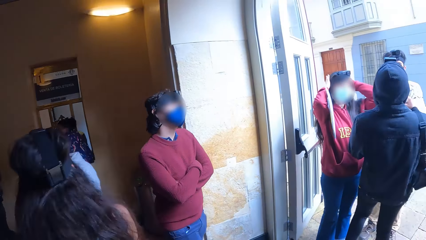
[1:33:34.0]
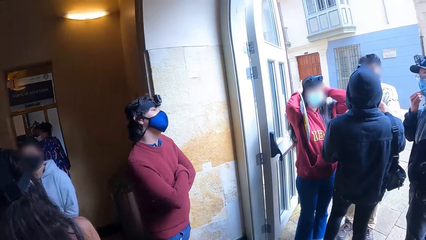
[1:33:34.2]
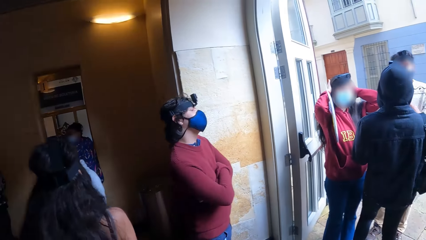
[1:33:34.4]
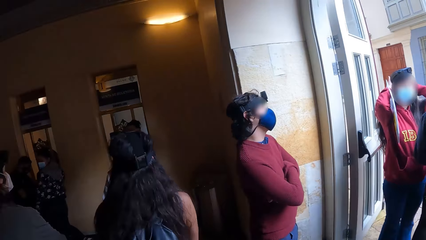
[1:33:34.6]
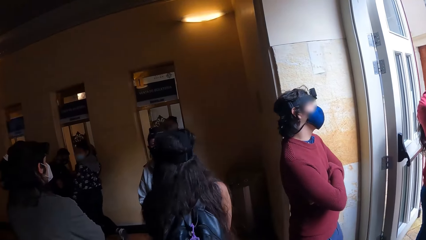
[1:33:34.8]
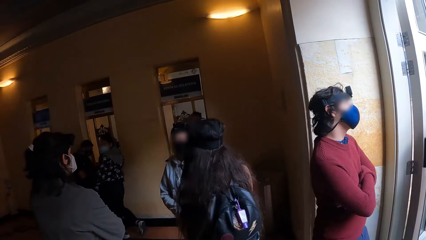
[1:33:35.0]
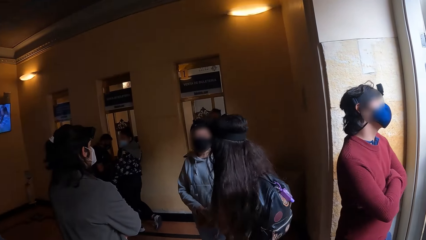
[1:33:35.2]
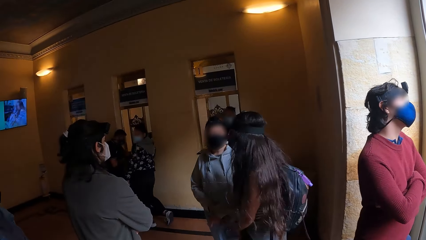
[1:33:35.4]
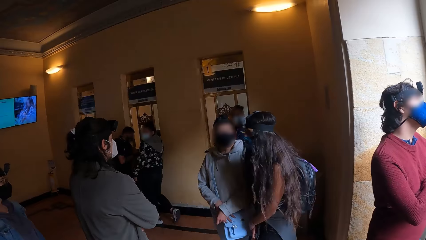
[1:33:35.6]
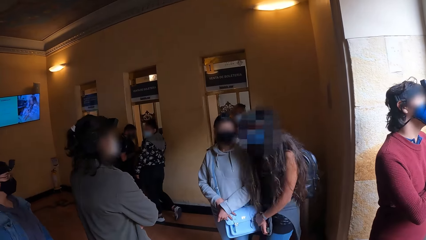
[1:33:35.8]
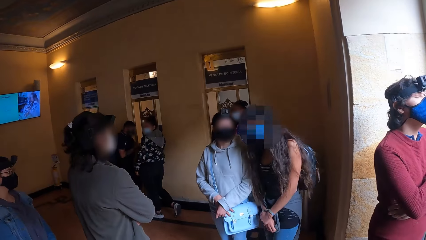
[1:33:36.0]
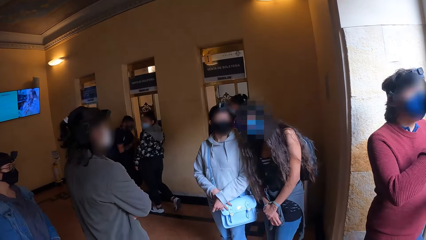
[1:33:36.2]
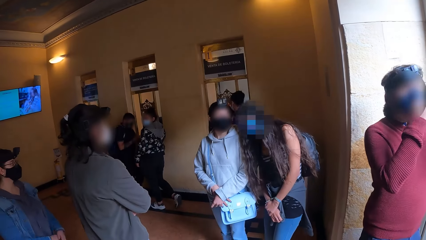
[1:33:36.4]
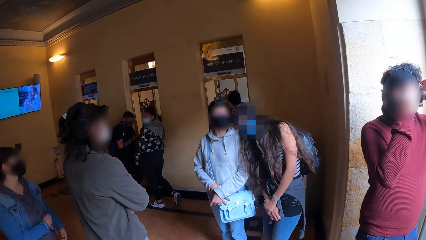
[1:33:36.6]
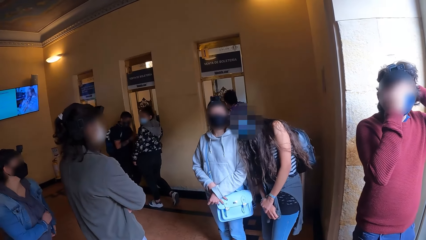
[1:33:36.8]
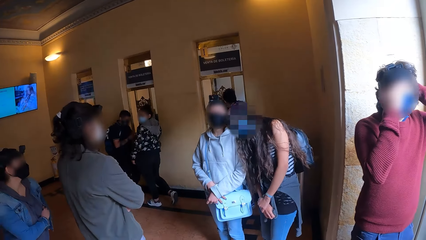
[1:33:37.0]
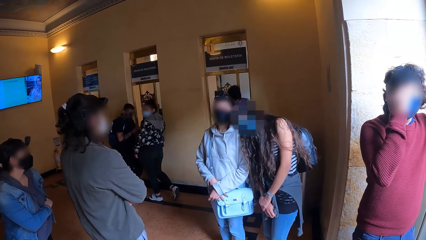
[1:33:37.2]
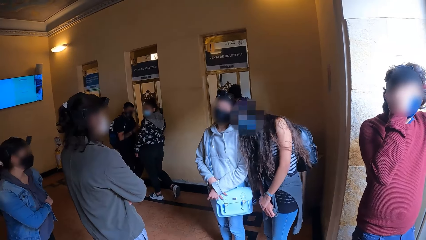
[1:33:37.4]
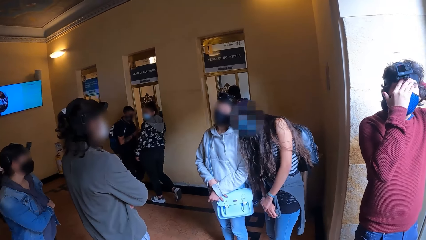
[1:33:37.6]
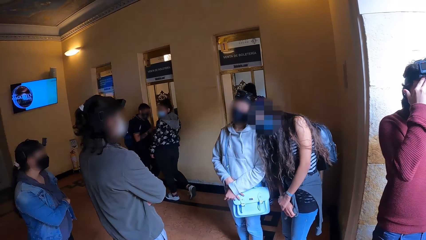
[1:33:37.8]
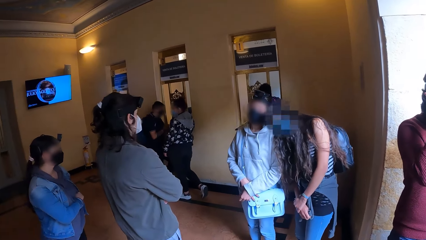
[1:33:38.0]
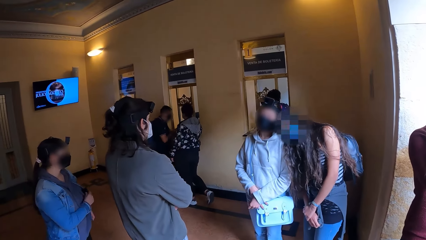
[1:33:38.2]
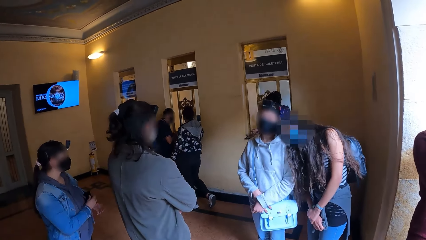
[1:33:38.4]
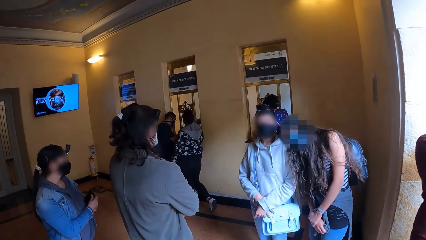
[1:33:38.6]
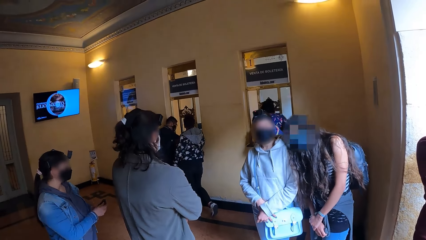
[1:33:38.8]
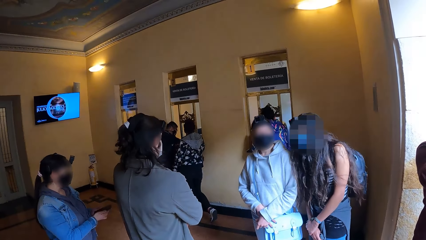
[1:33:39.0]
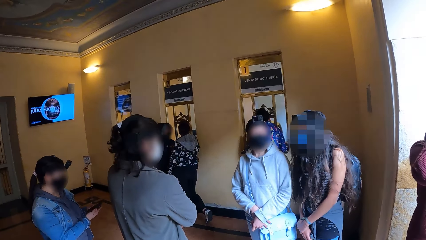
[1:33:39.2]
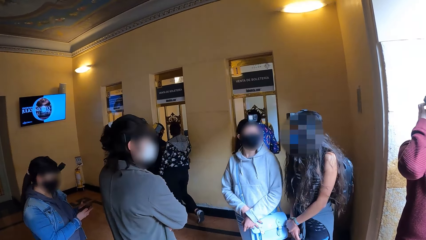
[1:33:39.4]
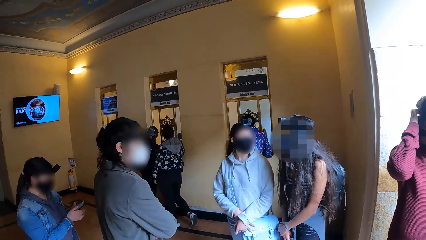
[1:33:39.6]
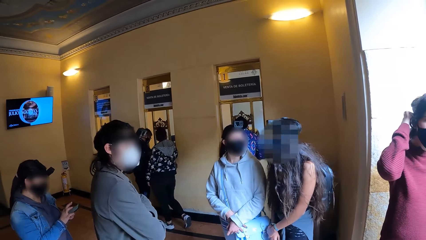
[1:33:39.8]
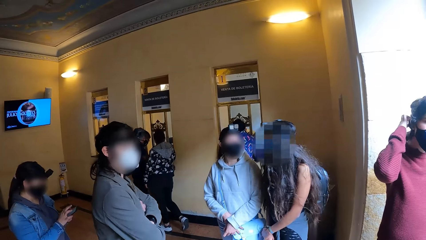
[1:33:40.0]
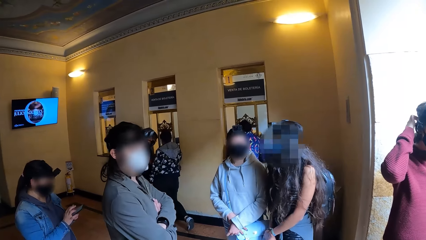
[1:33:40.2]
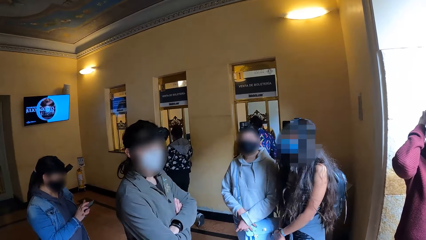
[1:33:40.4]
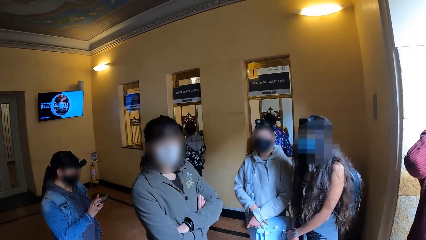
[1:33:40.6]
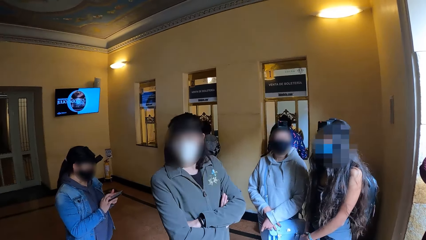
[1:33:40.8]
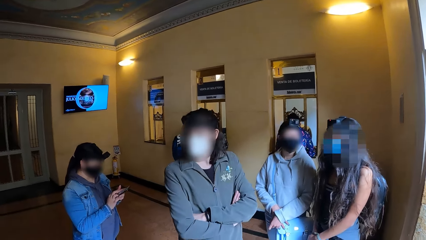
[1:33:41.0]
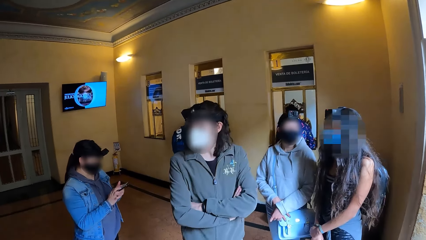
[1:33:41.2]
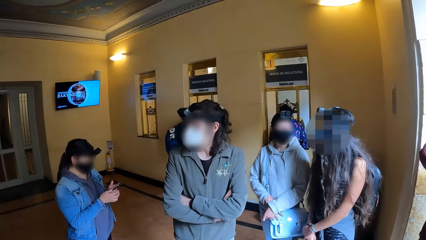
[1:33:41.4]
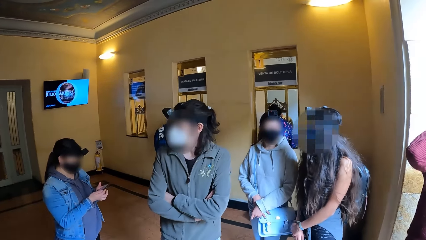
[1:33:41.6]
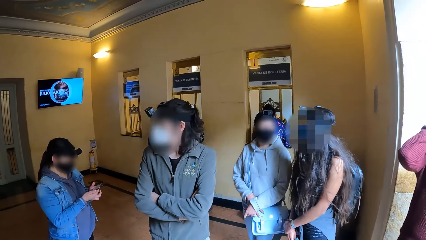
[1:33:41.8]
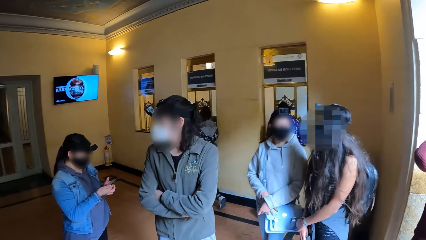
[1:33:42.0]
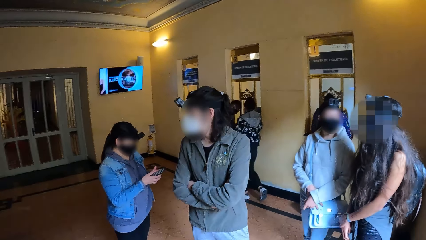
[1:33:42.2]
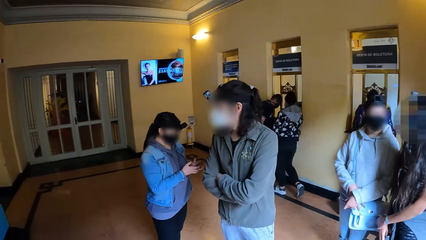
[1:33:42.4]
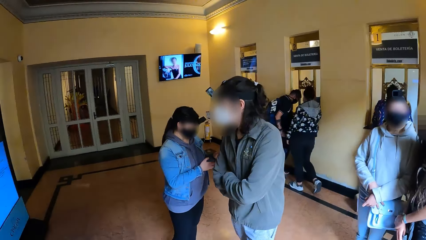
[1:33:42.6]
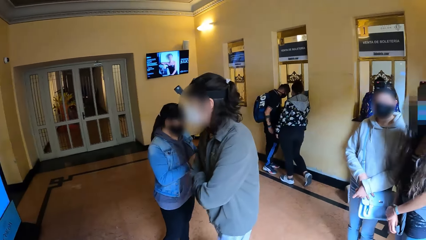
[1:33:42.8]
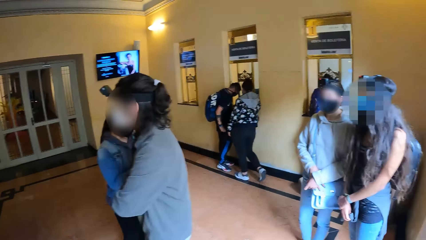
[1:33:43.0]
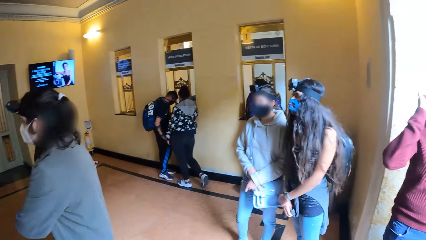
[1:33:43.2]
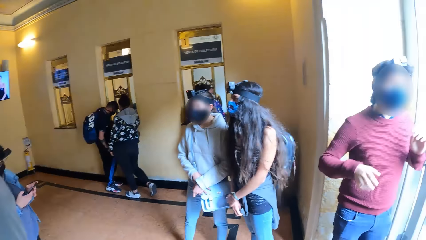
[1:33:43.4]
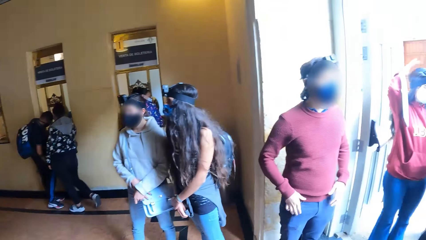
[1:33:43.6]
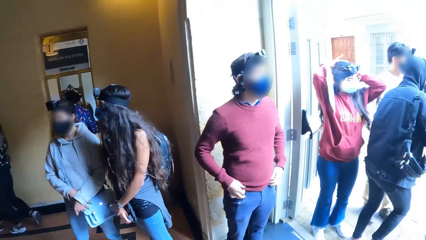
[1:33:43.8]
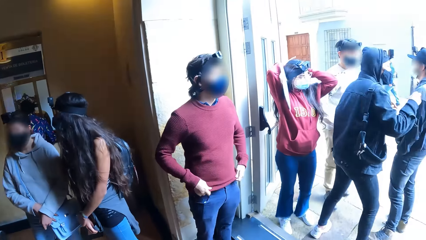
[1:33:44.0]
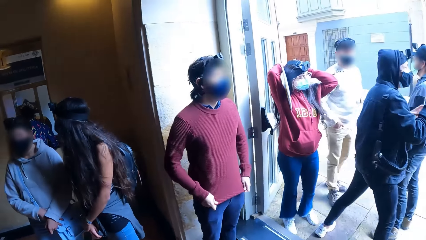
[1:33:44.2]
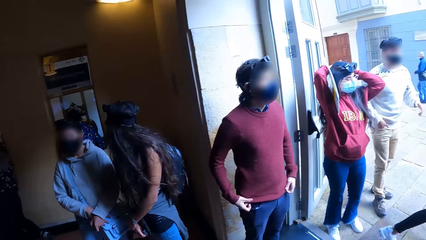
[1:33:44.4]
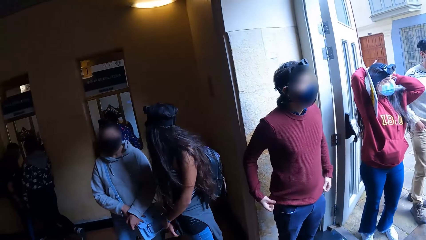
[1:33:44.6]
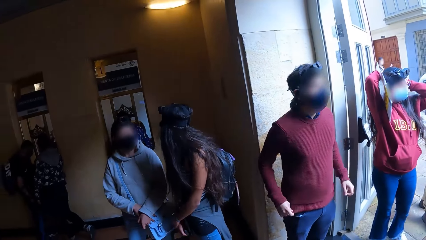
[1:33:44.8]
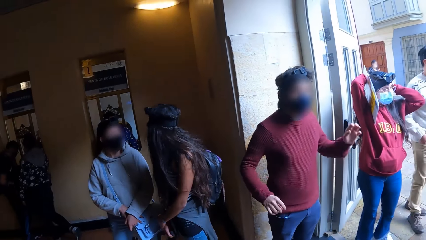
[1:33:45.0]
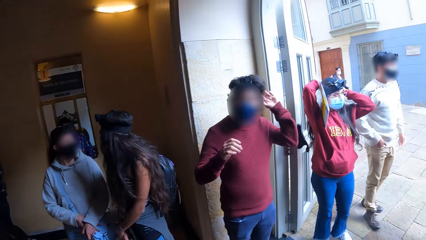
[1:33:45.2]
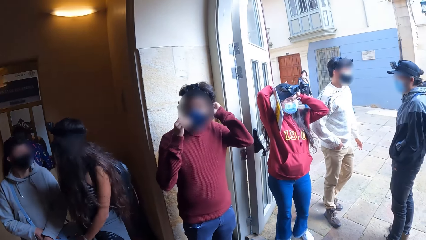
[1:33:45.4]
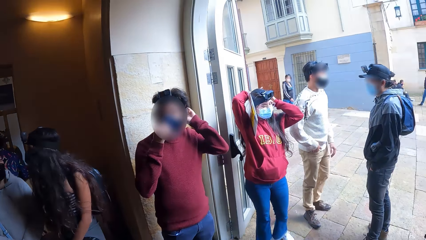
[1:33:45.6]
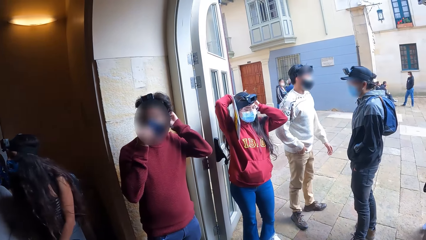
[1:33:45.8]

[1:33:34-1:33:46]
The woman places her head on another woman's left shoulder. A third woman picks up a phone from her jacket using her right hand. The third woman operates the phone with both hands. The group of people in the building interact with themselves.

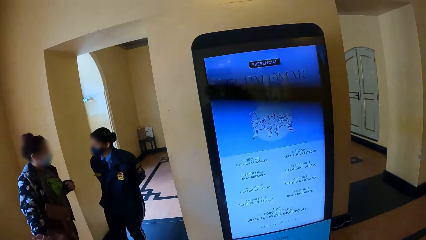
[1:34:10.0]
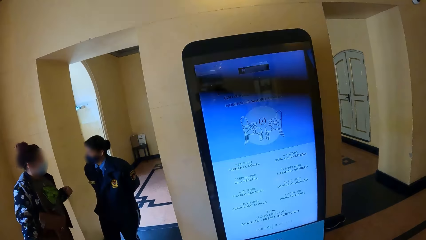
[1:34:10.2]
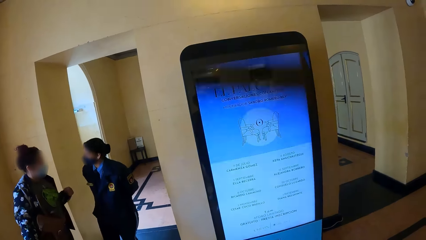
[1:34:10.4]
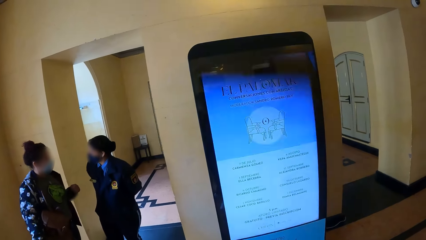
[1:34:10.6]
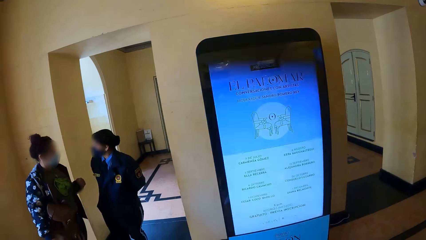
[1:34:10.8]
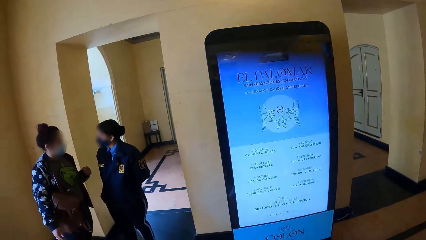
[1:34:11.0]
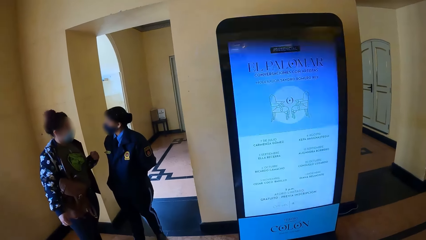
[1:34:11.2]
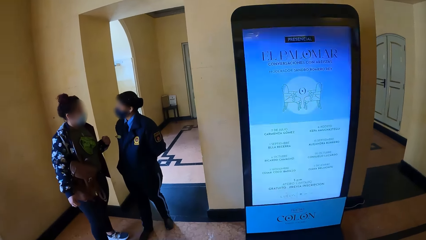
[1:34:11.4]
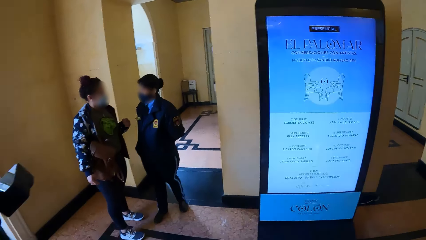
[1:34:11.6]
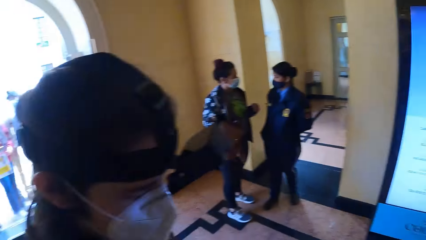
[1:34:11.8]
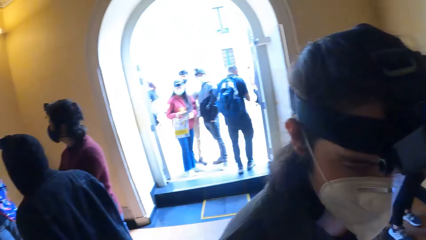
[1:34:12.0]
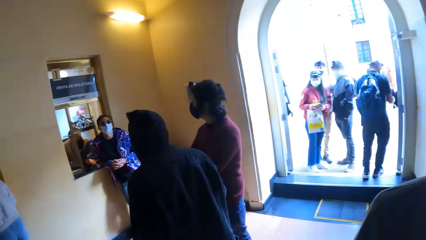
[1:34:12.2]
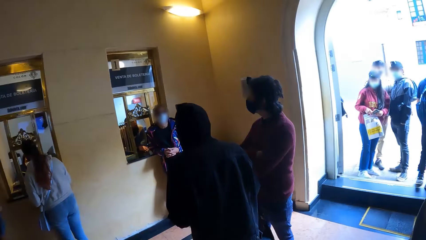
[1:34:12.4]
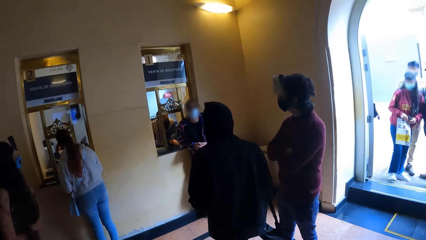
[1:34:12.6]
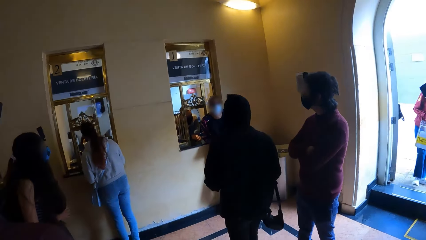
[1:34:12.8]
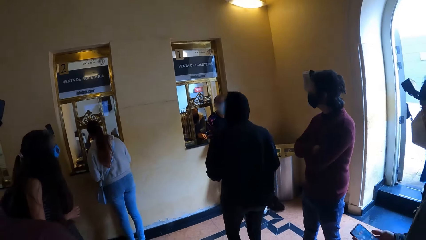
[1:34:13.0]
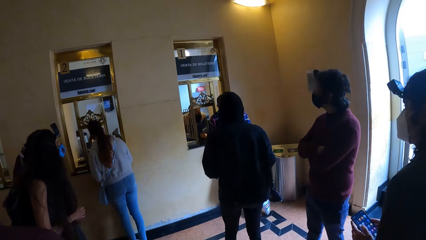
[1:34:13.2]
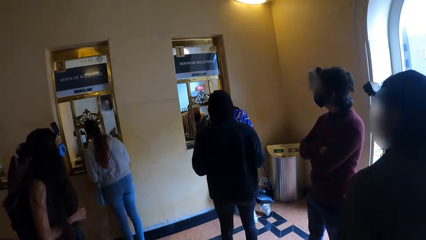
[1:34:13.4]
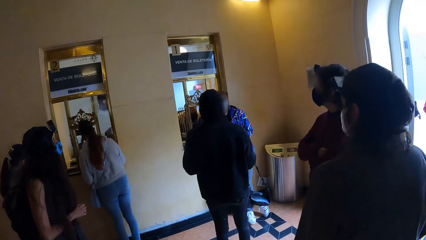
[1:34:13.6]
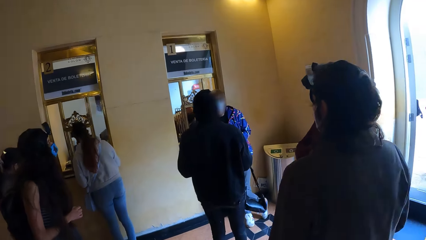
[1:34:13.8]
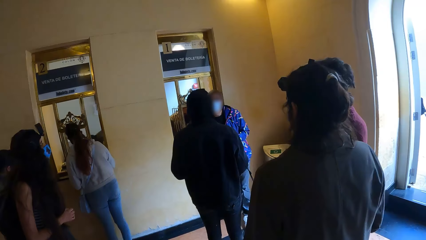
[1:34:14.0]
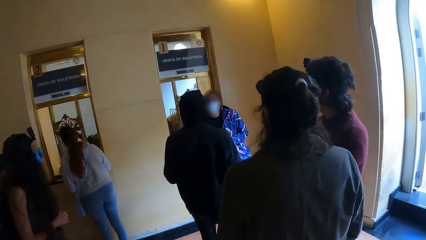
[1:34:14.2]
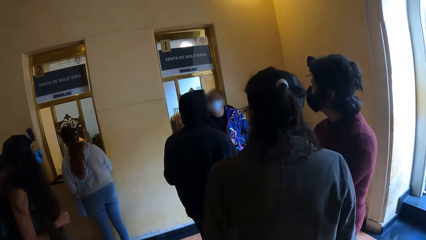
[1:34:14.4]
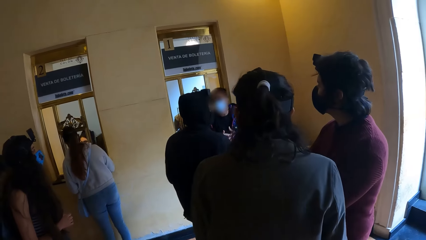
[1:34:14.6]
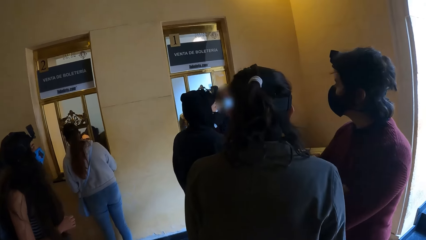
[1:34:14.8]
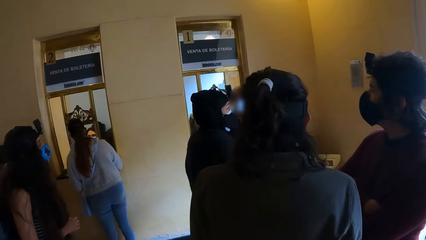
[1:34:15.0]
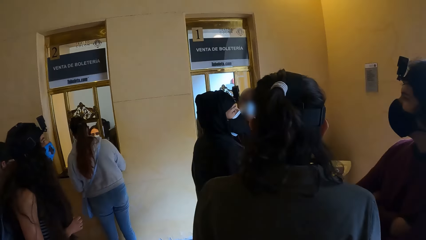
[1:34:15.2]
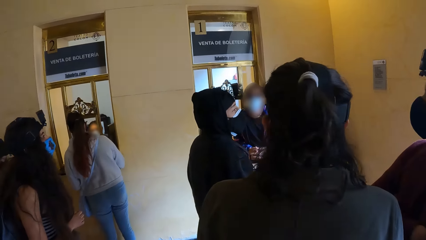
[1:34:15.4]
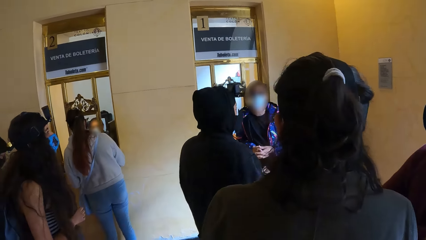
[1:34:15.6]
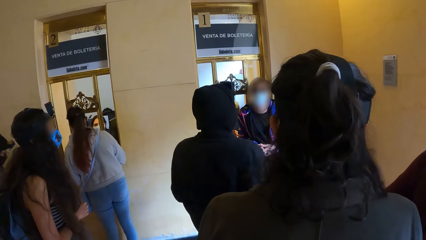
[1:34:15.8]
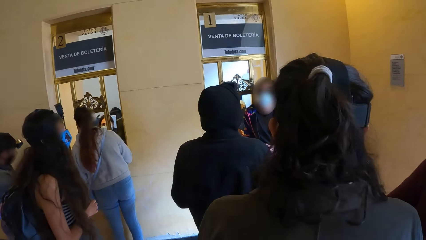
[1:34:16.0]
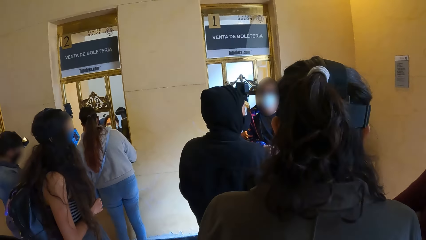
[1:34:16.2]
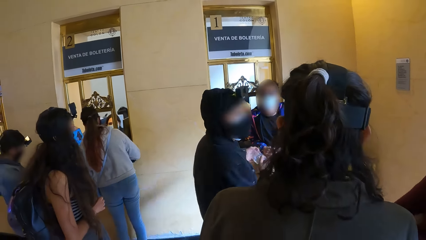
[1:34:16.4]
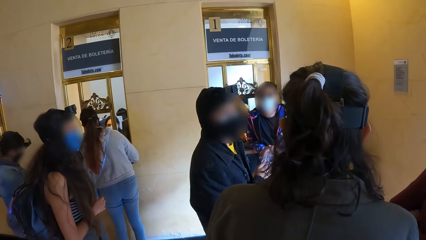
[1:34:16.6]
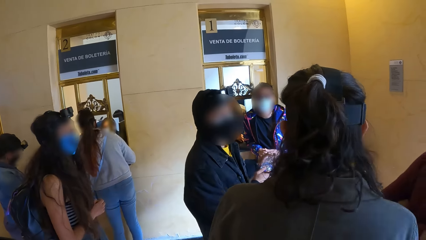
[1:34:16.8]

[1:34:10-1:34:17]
The woman interacts with a lady behind a counter in the building. The other woman interacts with the group of people in the building.
